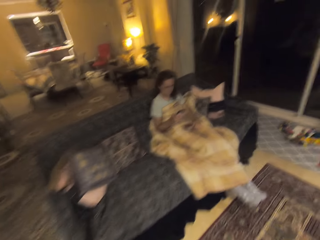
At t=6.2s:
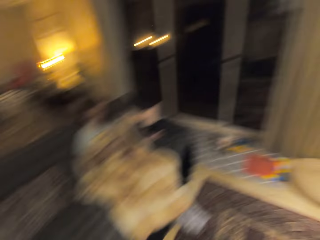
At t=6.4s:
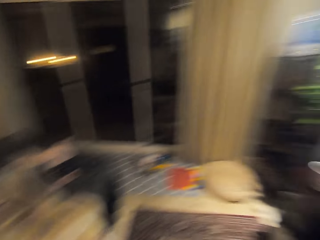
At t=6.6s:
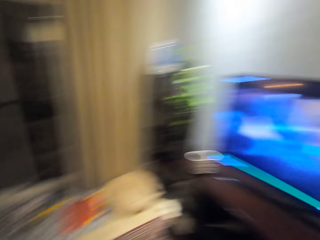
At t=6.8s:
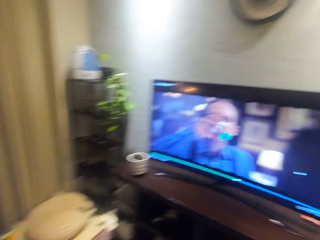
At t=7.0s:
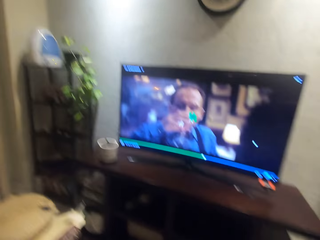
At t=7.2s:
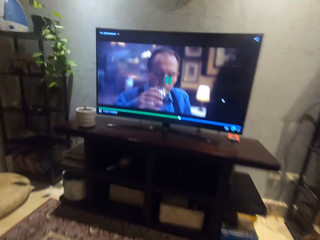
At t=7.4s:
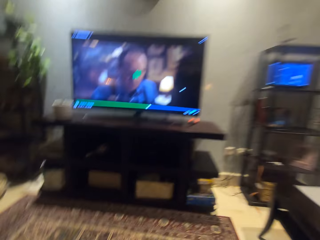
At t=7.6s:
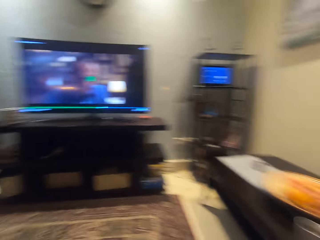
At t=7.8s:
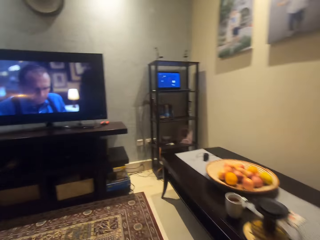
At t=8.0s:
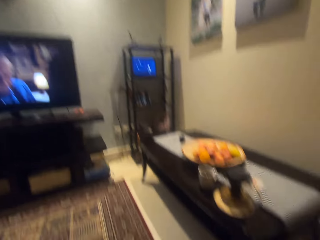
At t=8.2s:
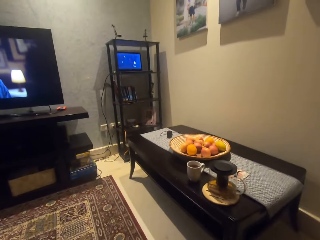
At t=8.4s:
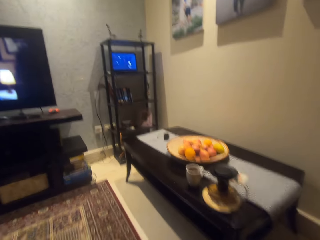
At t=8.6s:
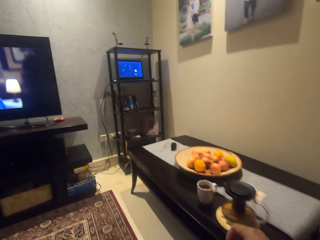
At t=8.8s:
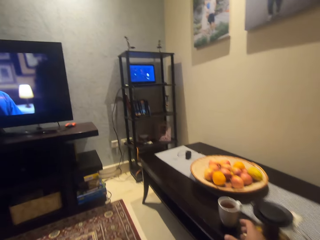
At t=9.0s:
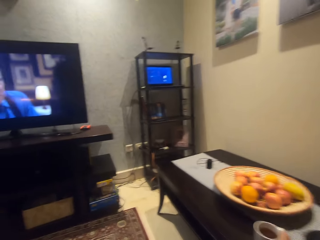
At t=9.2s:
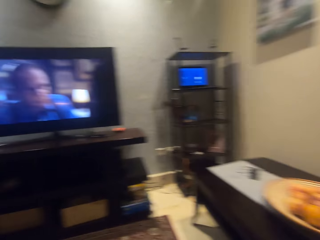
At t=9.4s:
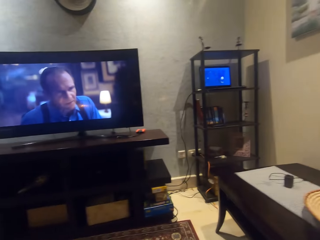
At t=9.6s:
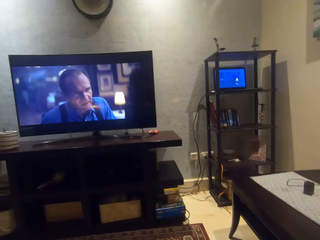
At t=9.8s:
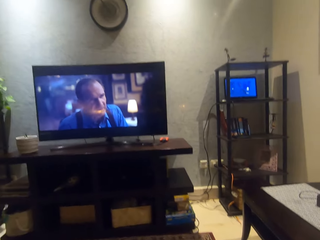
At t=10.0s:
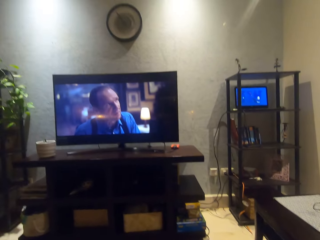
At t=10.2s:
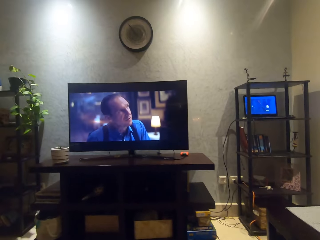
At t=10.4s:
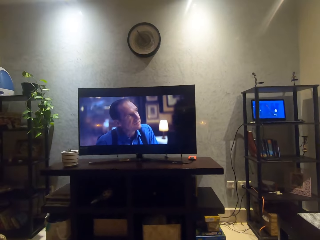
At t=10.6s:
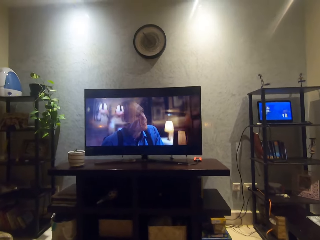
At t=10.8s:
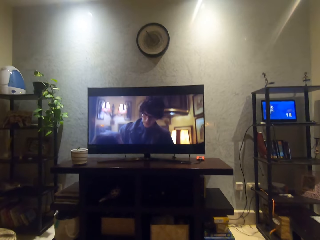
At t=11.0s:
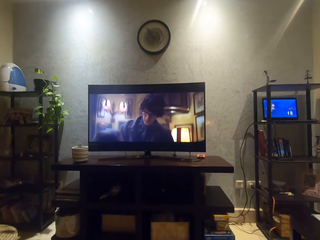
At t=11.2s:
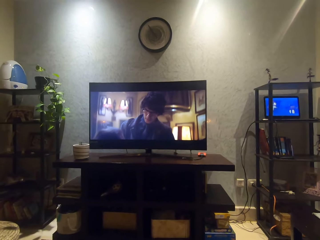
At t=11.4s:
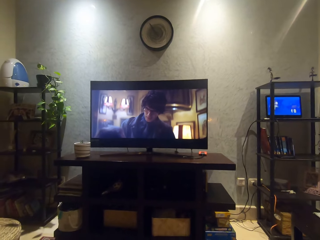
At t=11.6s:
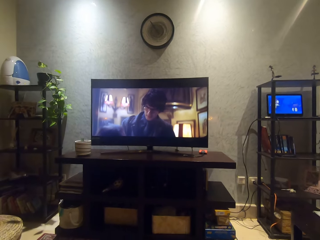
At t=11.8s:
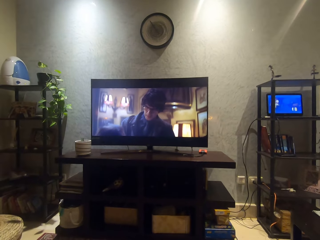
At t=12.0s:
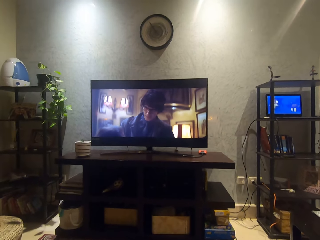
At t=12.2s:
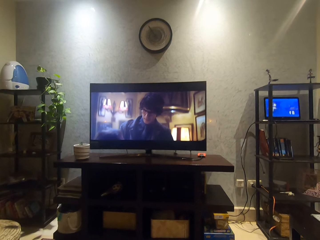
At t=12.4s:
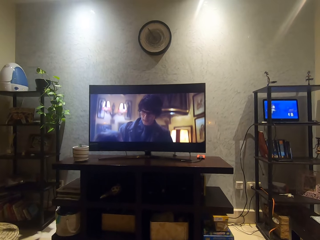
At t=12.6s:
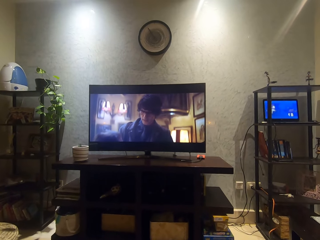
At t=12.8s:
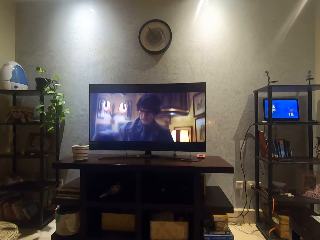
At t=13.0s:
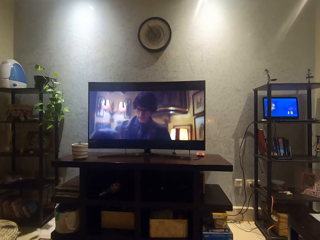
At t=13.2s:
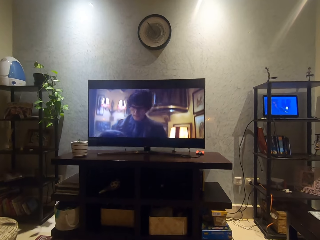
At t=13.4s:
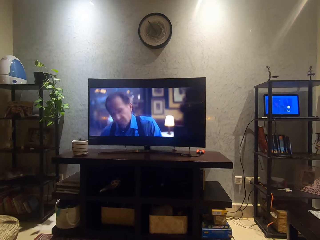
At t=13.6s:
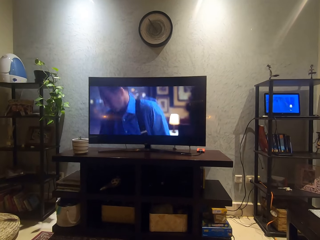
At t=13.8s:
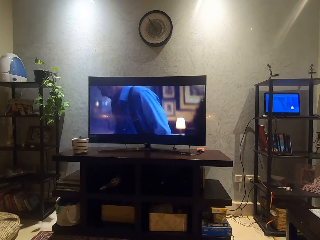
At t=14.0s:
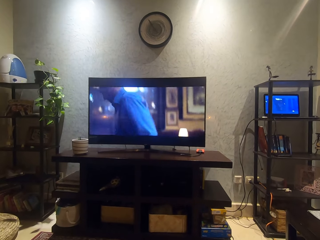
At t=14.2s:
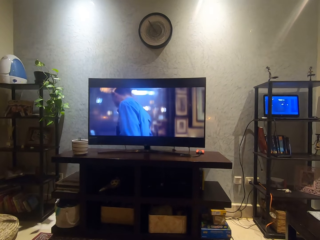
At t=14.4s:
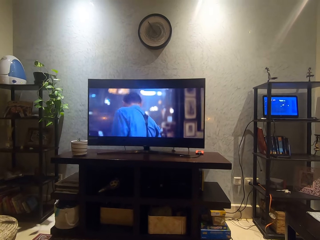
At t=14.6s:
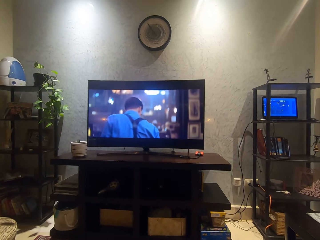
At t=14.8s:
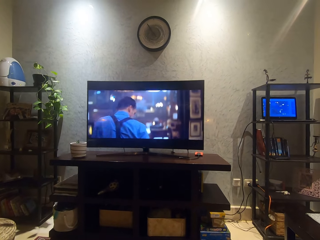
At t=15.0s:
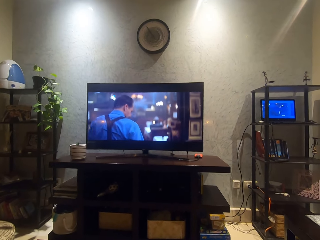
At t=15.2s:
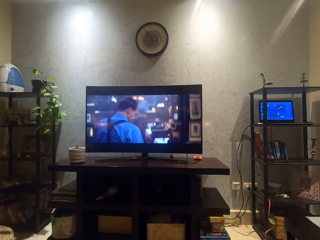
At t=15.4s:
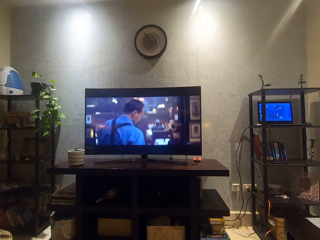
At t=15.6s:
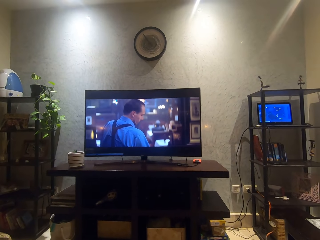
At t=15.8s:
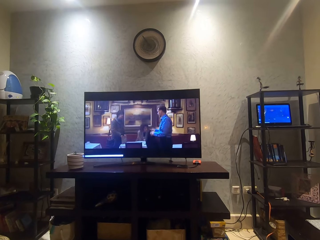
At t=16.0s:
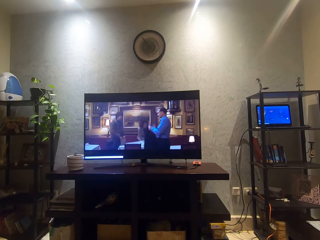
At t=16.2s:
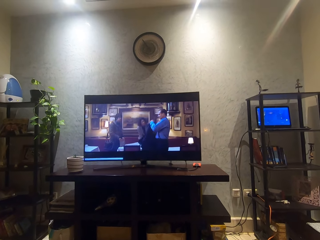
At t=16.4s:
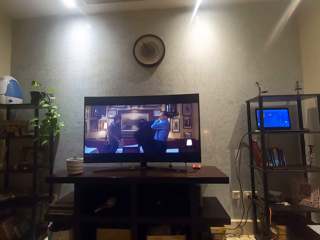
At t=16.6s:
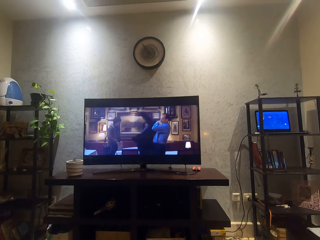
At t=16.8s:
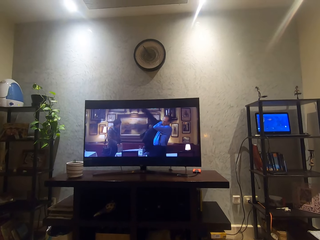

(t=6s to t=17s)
The camera wearer walks towards a chair. They look around. They turn right. They look around. They watch a movie on a TV set. They watch the movie.

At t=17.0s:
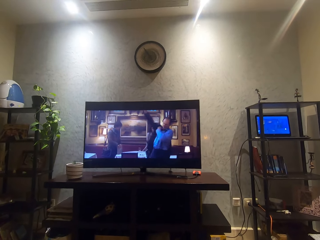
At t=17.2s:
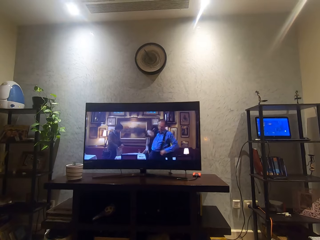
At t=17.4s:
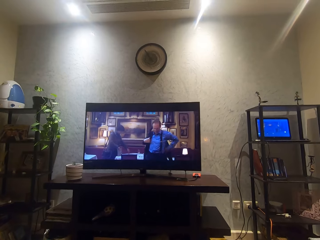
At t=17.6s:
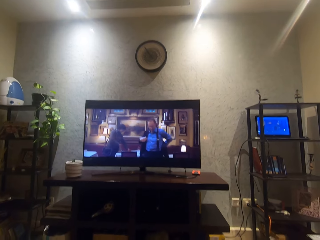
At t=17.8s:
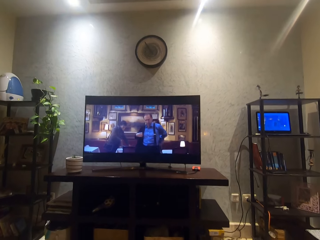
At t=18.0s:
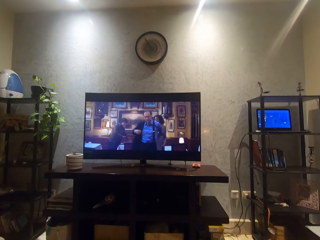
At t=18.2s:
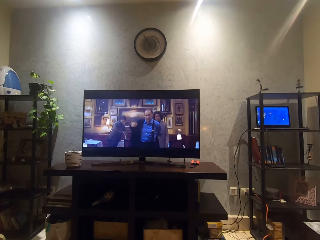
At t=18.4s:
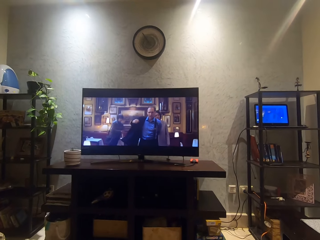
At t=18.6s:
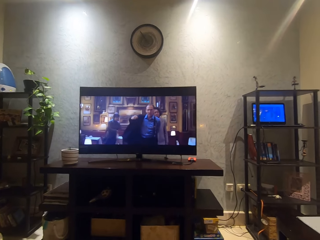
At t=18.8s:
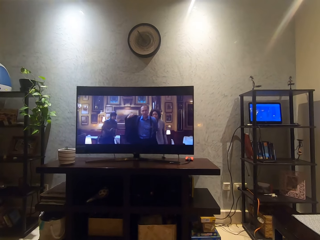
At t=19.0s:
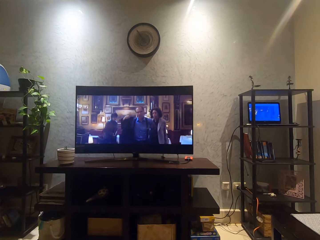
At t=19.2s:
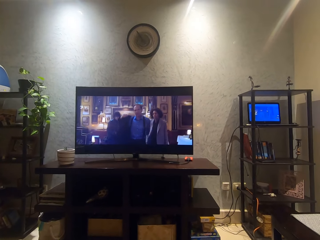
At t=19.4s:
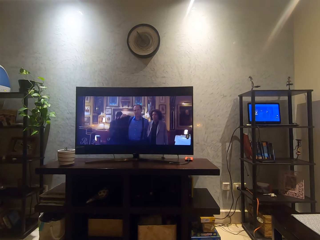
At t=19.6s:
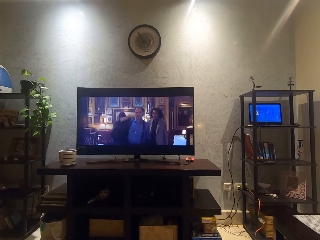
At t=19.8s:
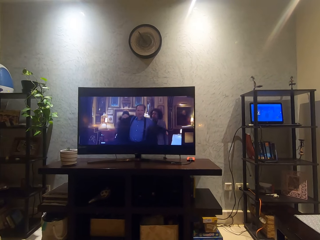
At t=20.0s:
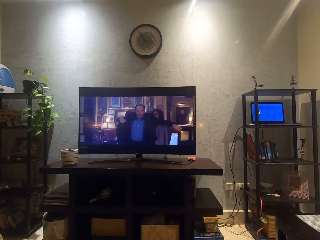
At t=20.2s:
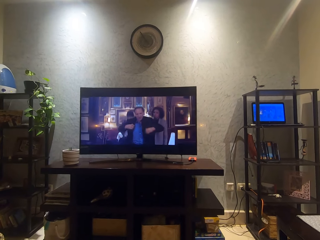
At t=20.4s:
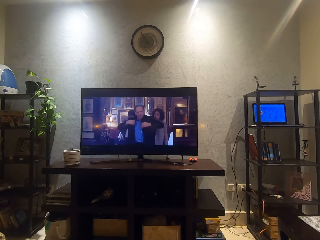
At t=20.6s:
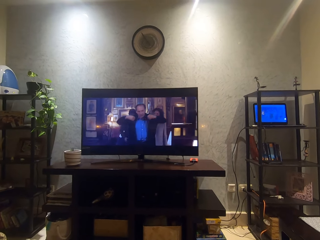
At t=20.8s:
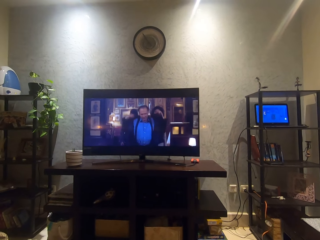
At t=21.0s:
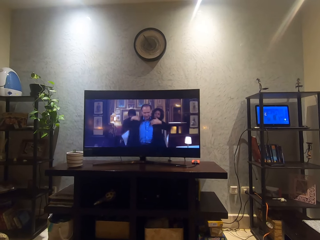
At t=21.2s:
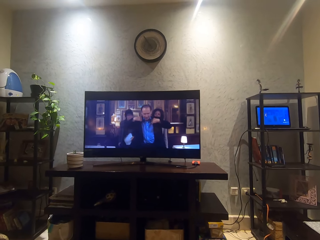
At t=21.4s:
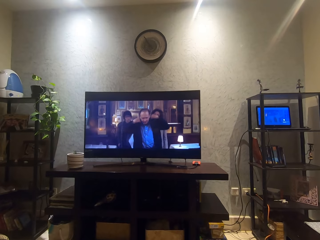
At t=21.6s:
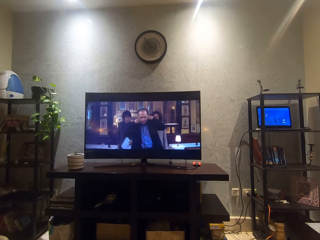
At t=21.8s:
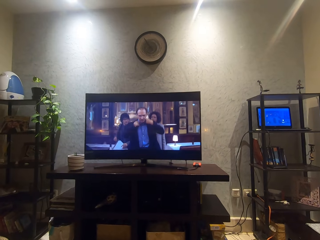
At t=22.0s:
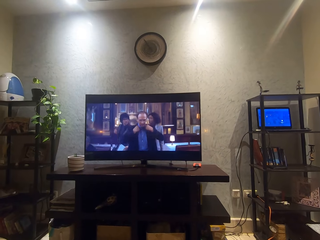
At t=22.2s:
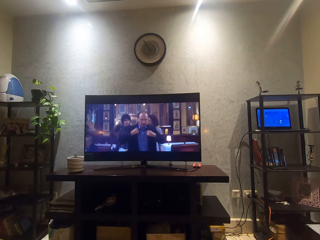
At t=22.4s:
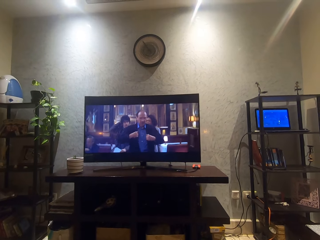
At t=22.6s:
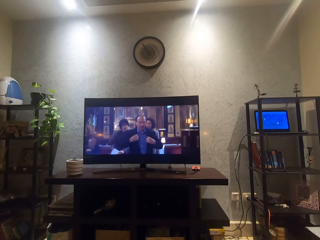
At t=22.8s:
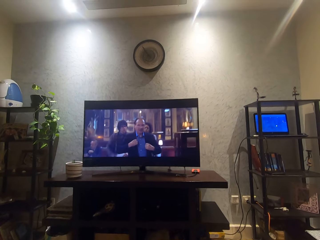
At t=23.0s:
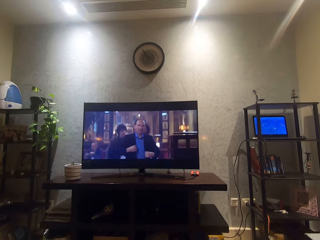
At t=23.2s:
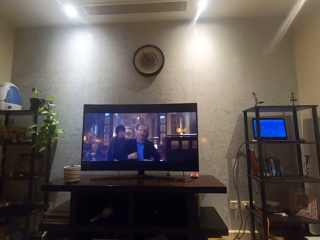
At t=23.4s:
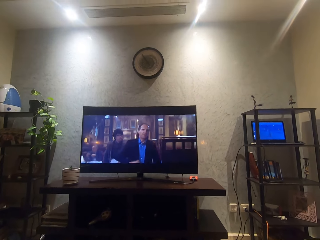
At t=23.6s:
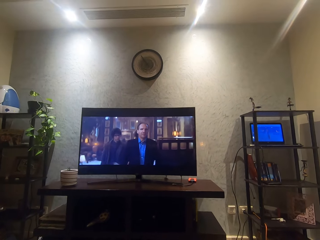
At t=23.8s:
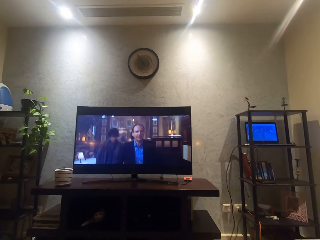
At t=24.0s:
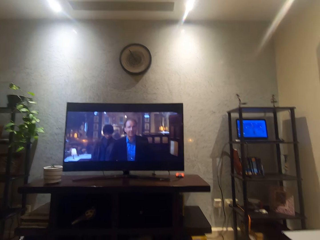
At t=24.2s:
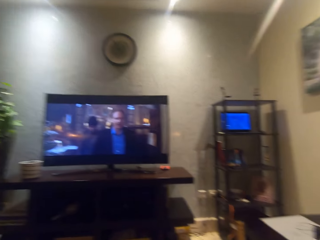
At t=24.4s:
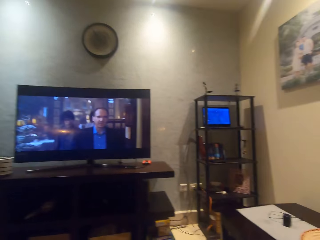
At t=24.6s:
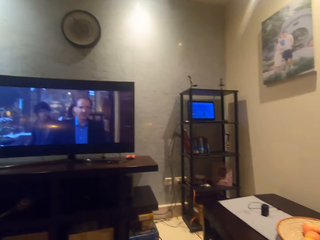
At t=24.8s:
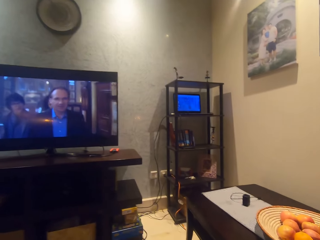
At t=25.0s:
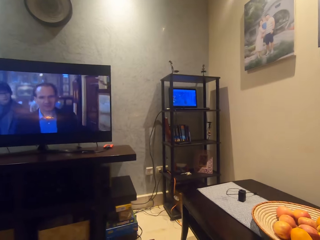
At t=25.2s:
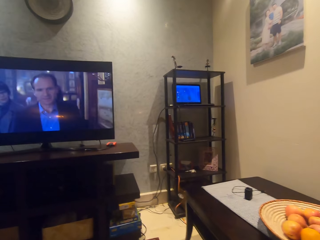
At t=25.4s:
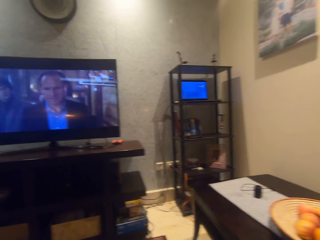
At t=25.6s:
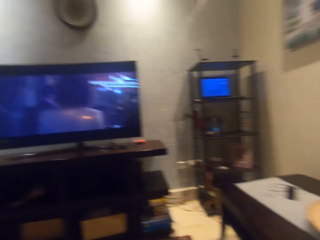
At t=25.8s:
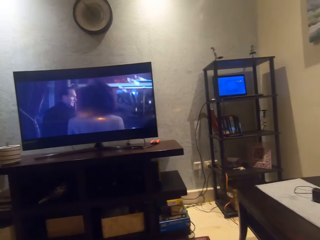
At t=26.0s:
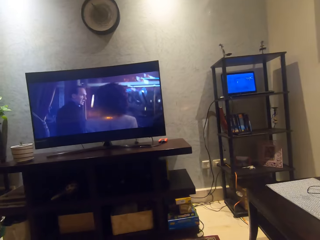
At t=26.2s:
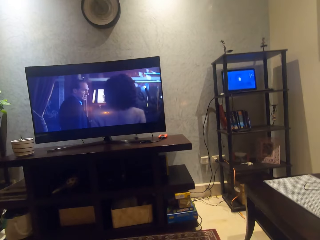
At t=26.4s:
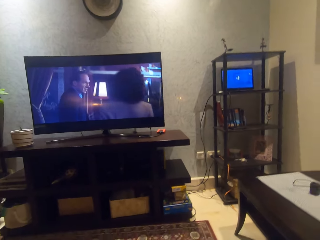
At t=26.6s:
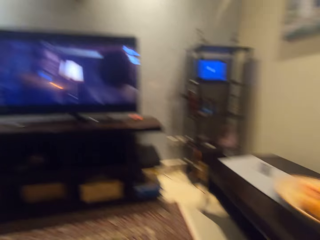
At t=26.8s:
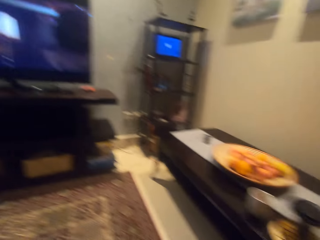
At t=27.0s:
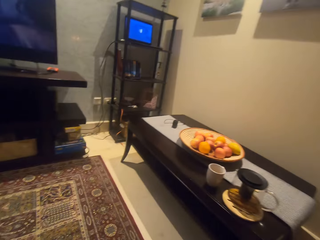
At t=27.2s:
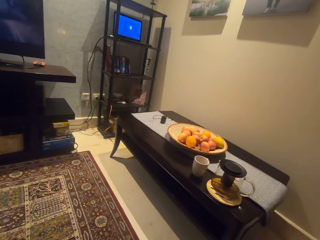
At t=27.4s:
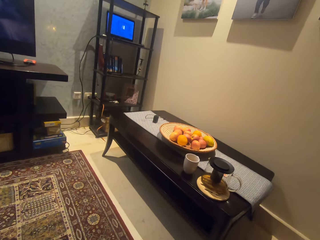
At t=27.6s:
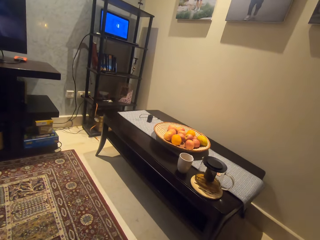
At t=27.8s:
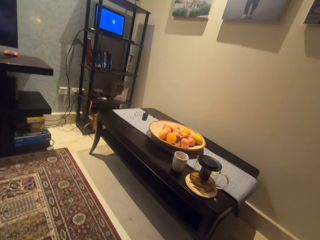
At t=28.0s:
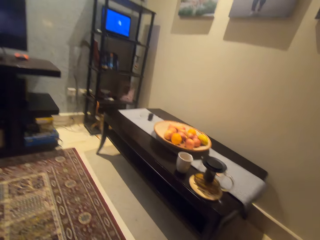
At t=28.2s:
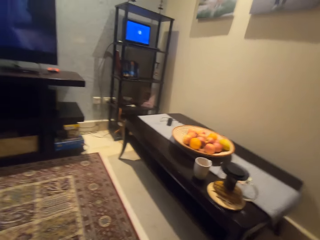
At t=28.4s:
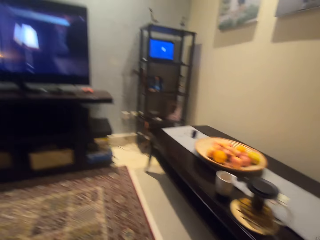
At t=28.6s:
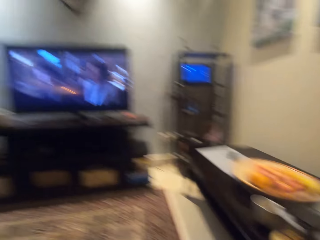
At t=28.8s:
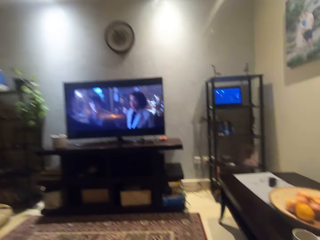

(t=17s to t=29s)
The camera wearer moves his head. He turns right.
